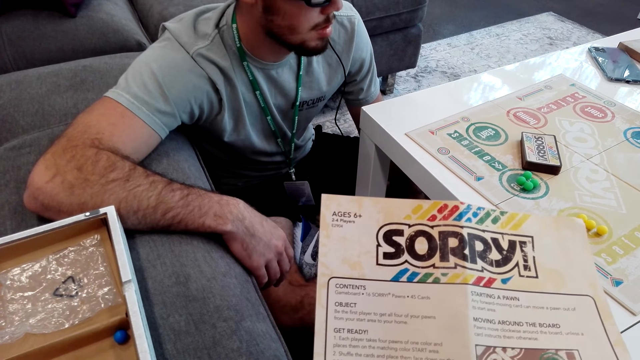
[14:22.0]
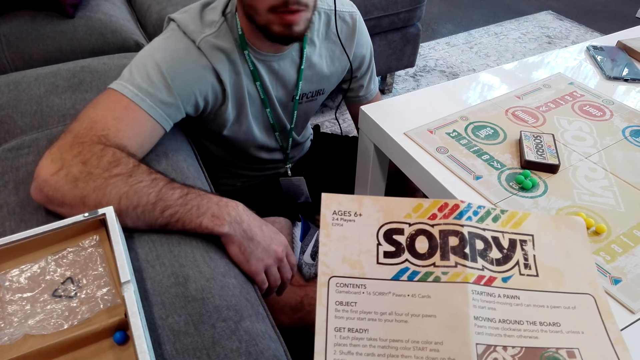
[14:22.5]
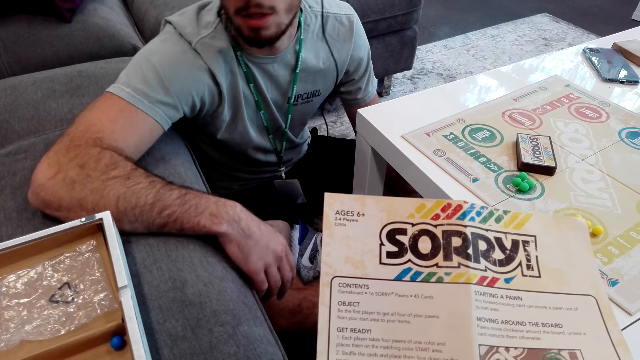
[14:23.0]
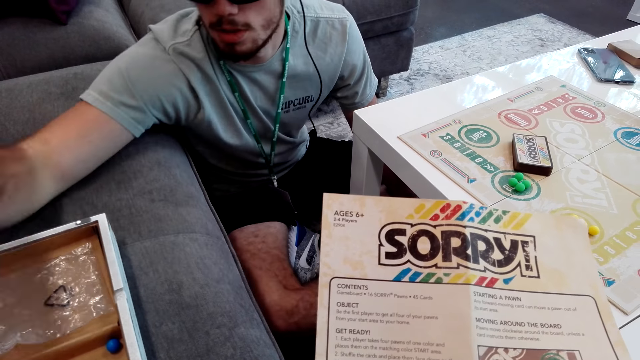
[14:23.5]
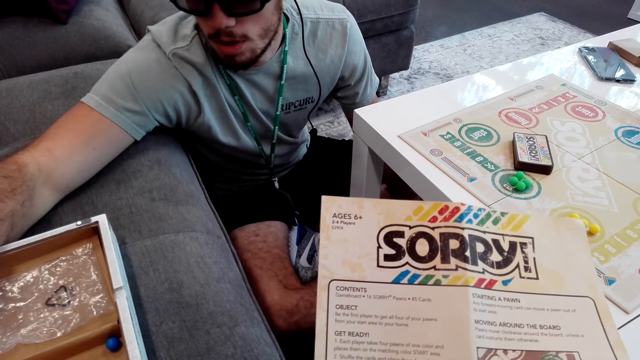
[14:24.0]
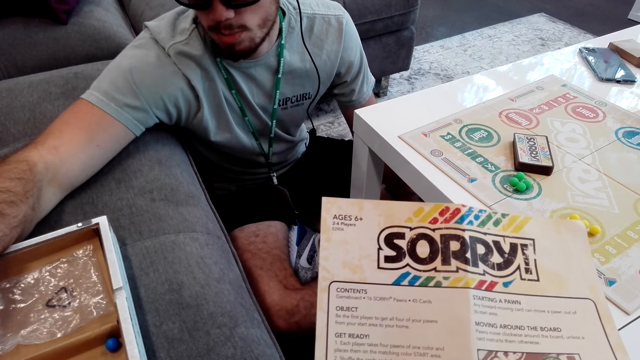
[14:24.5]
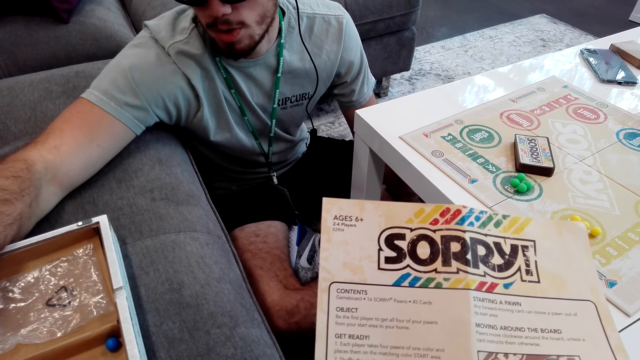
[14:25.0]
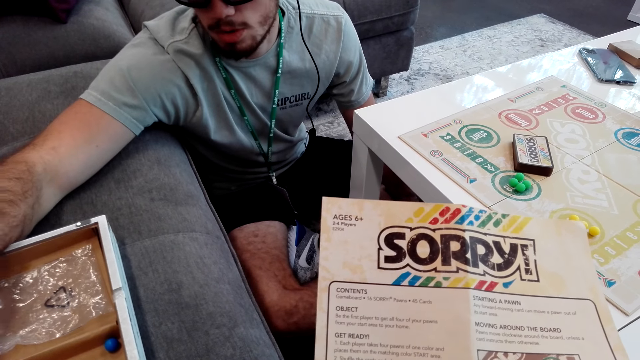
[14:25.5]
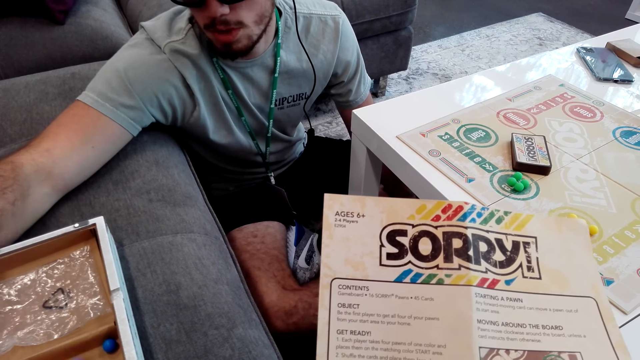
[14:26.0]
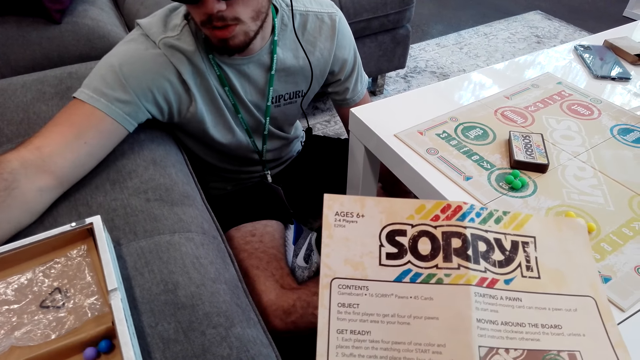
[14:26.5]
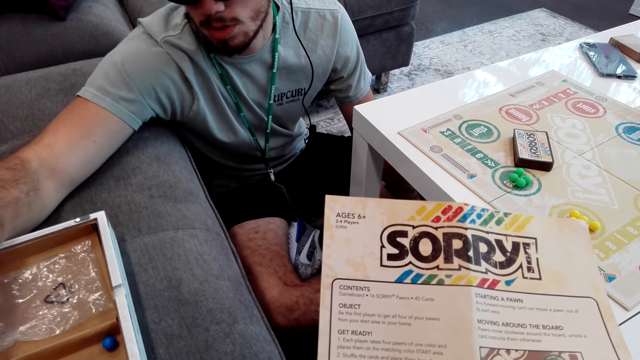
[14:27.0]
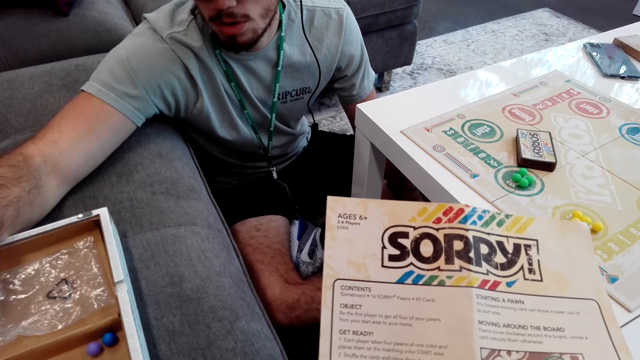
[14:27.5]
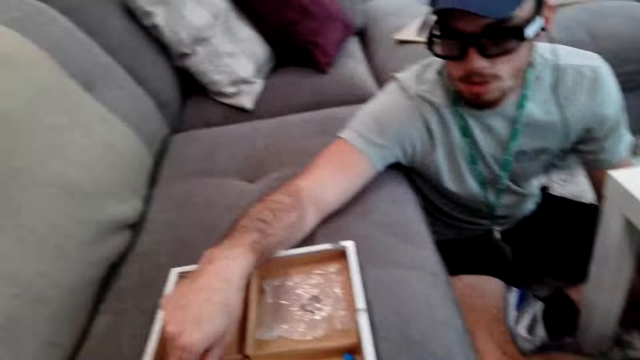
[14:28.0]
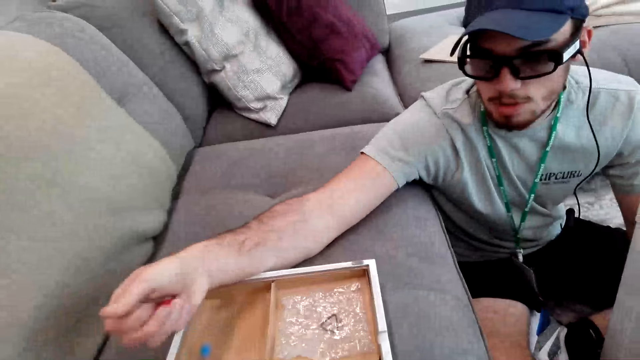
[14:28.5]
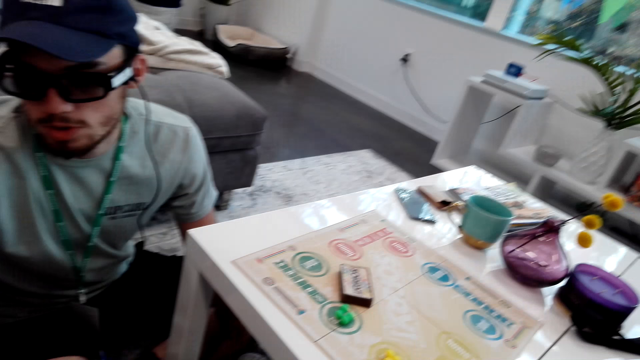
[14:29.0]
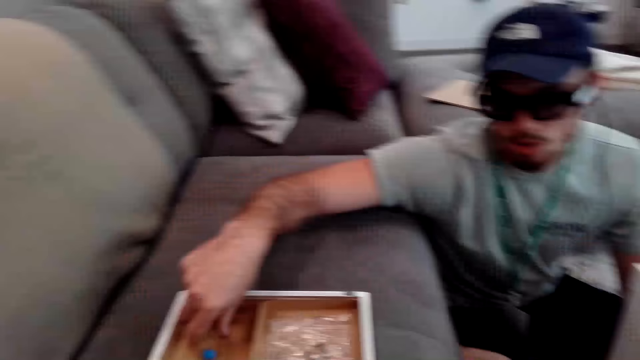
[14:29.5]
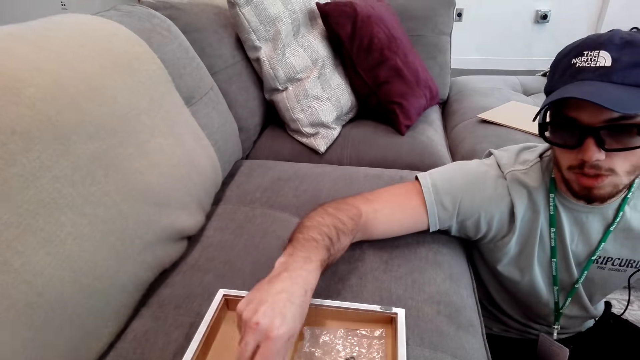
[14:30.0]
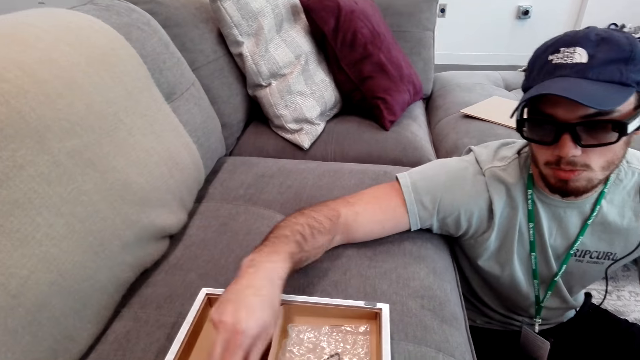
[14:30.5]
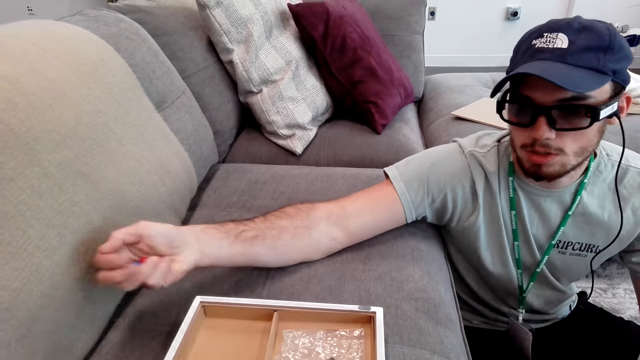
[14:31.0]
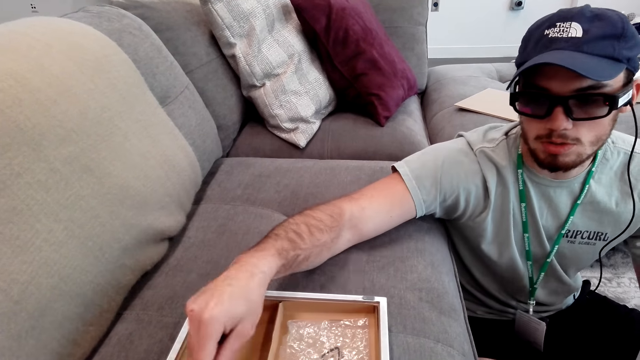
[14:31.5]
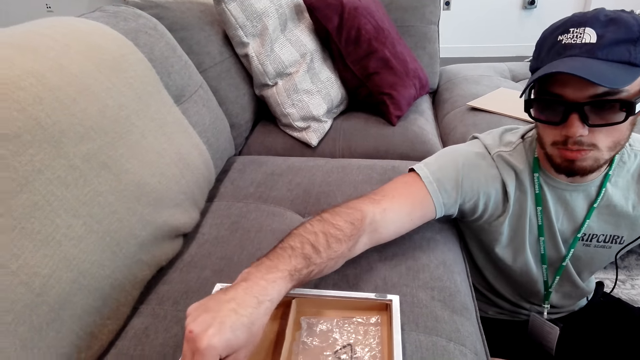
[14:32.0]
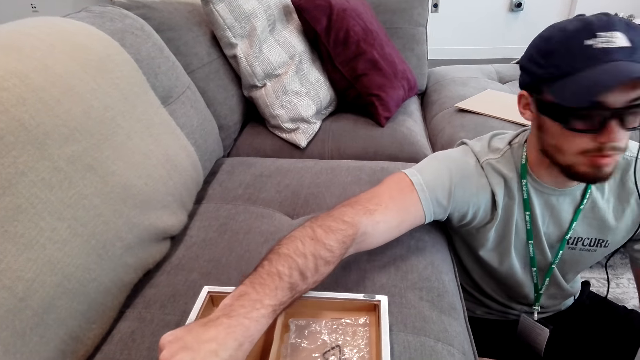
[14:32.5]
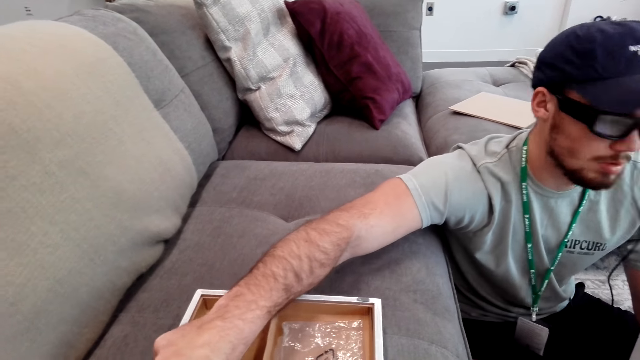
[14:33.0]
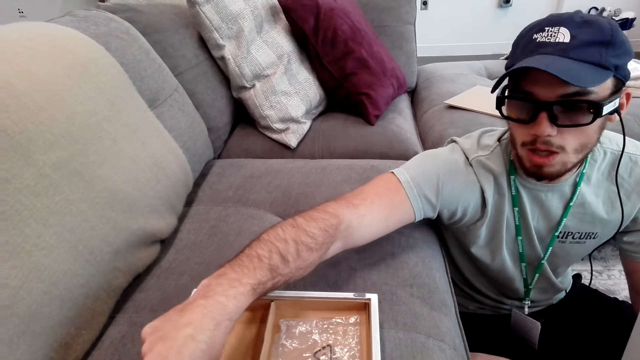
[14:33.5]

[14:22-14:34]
A man picks the pawns on the box.

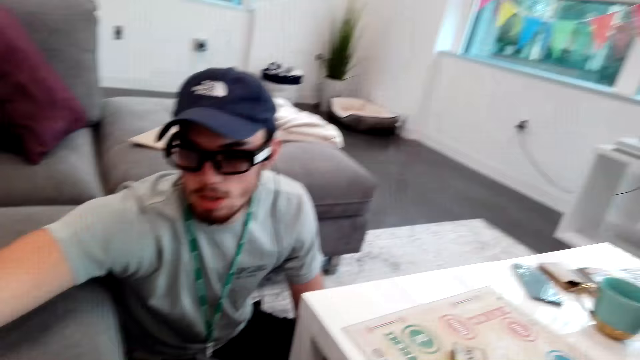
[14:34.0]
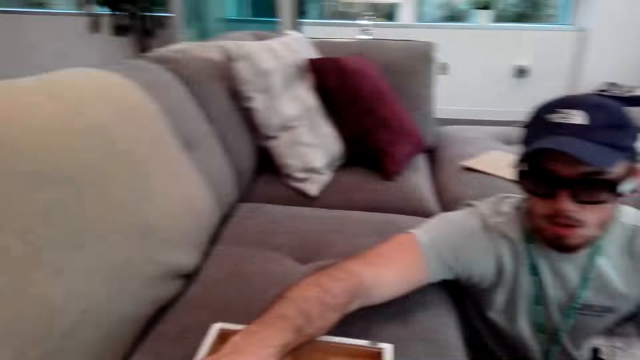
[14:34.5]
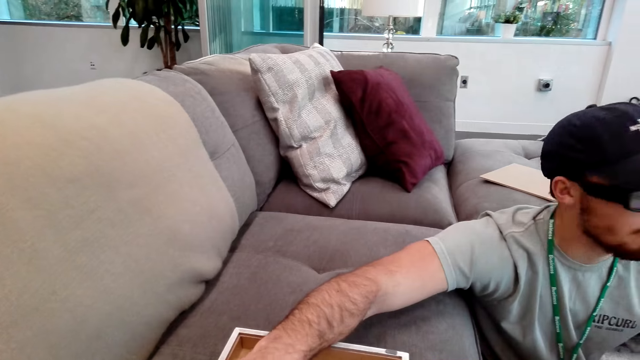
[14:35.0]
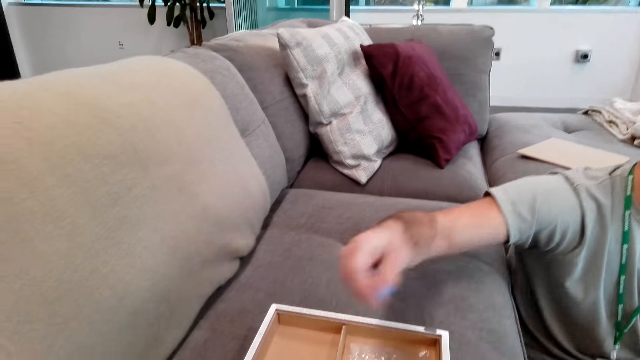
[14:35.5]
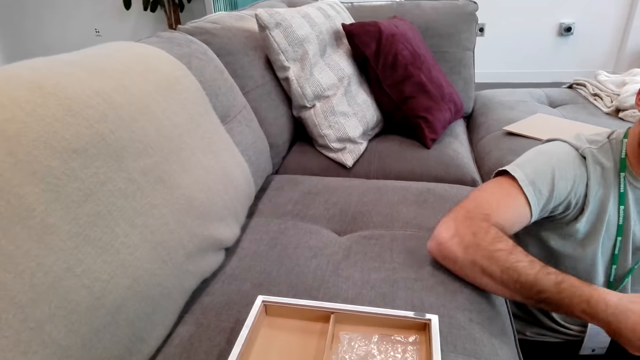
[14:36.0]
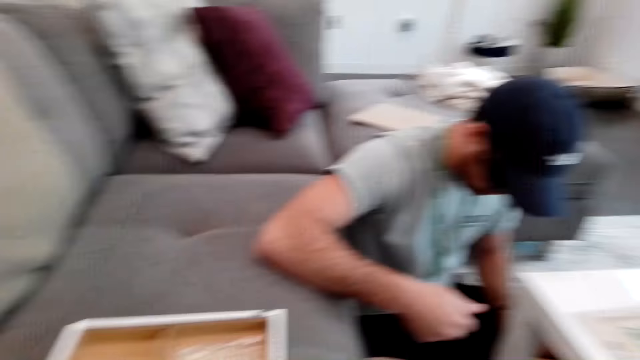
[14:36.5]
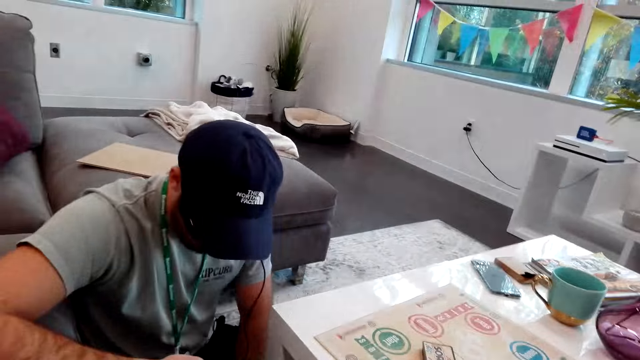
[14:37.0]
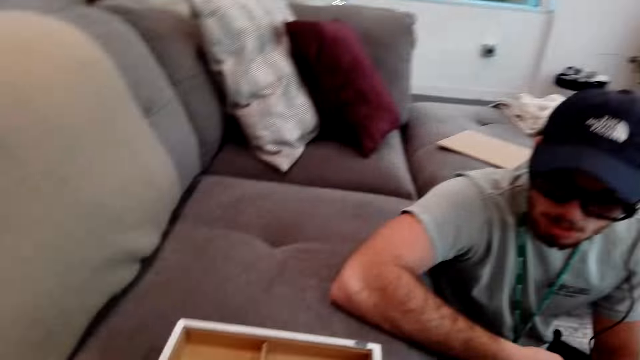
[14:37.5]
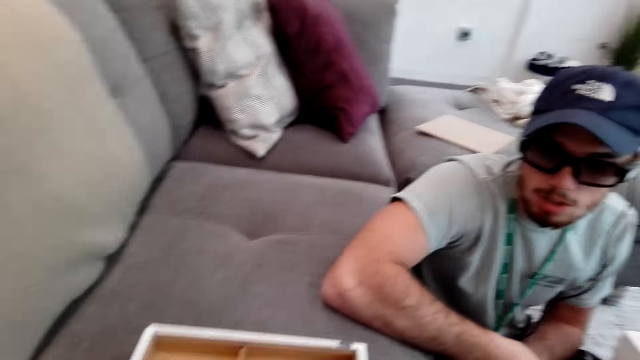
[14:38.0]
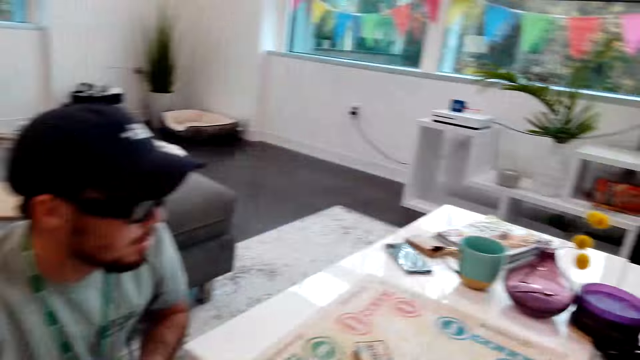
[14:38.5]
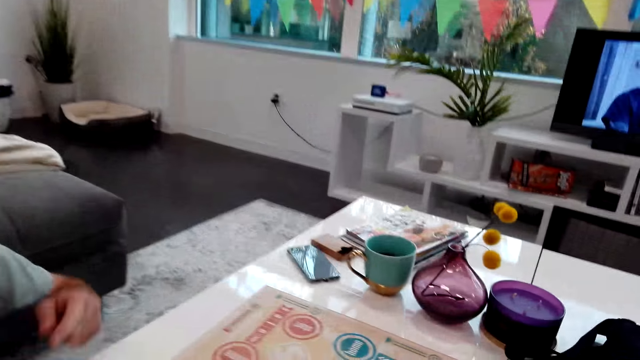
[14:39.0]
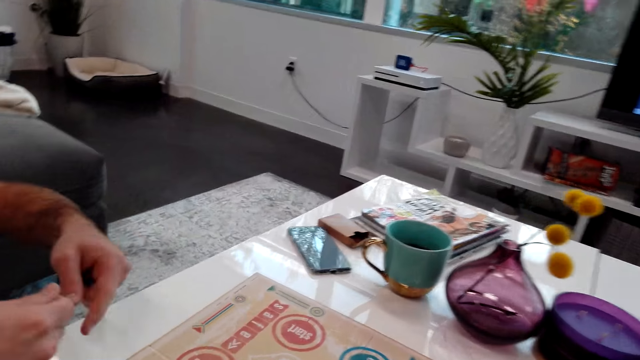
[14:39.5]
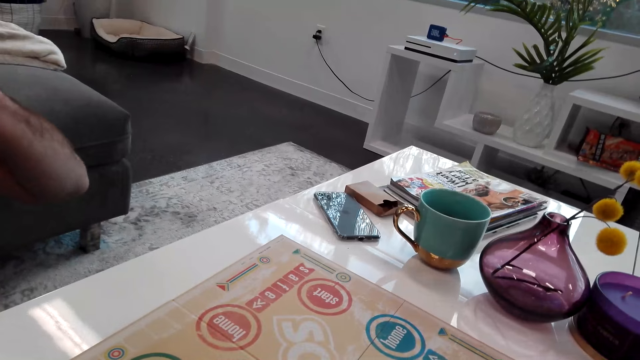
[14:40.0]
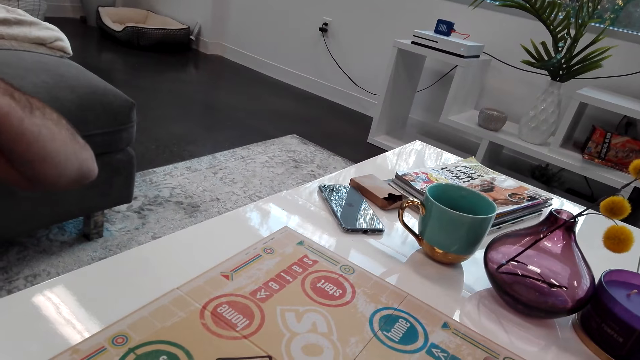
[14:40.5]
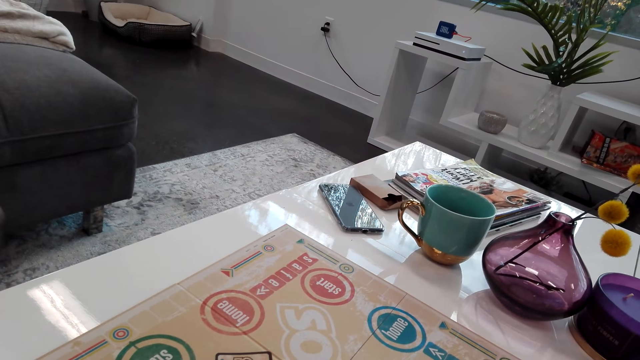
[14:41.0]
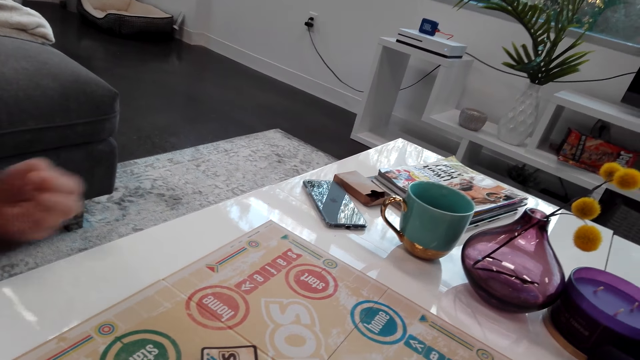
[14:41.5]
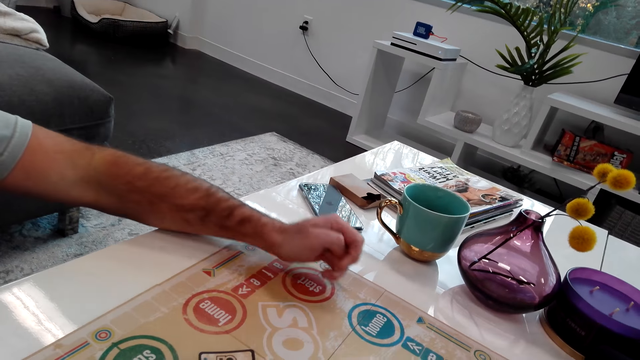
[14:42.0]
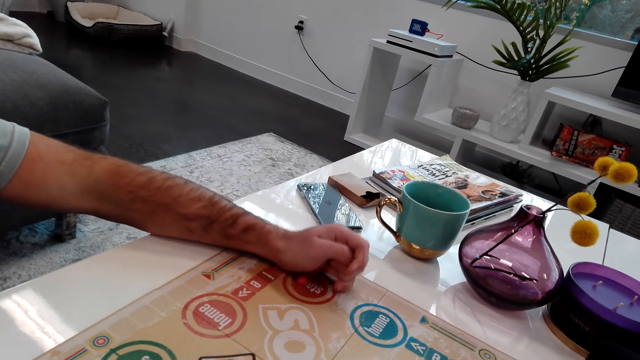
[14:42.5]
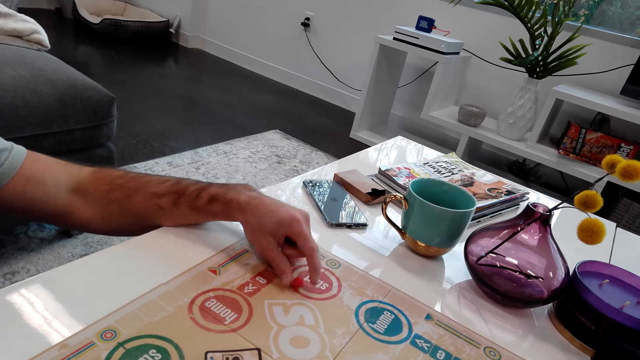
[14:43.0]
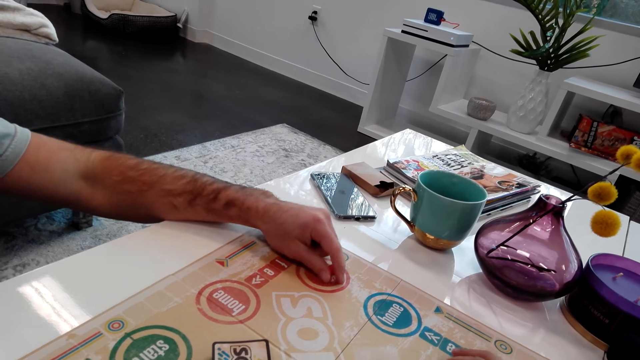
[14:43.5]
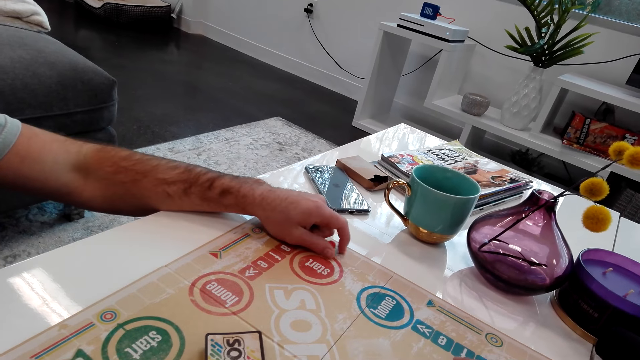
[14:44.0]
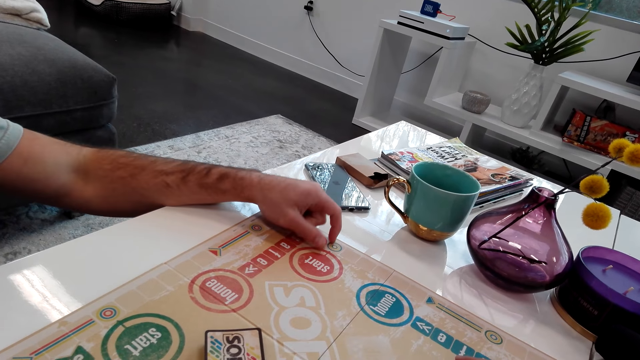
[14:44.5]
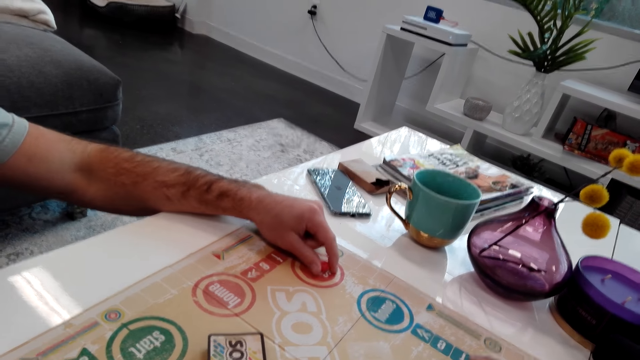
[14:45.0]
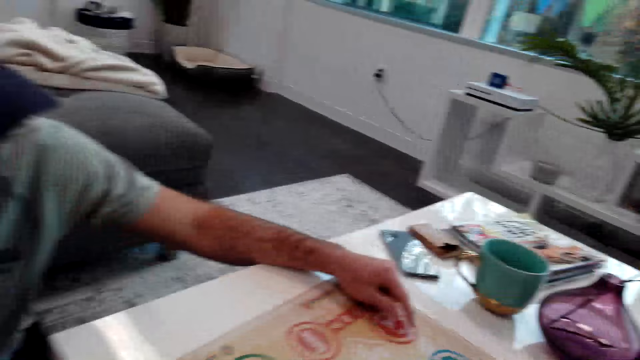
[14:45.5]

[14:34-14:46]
The camera wearer turns around the room. A man puts the pawns on the board game.
